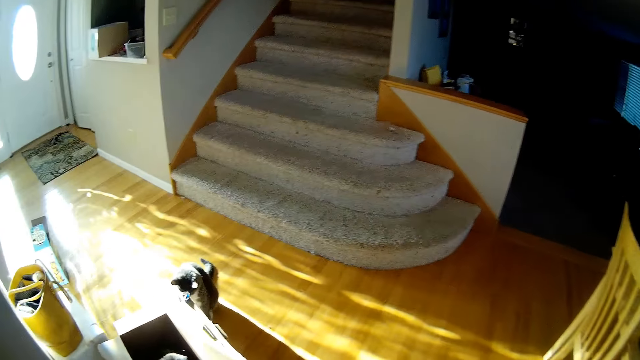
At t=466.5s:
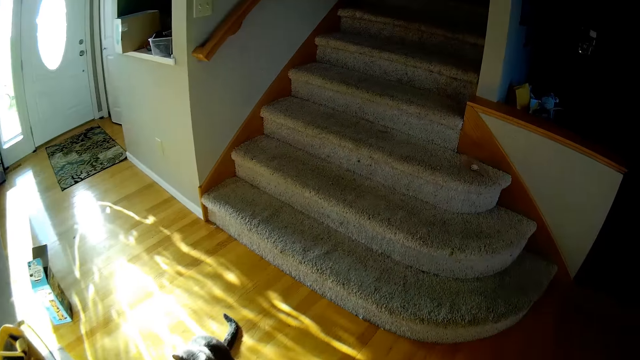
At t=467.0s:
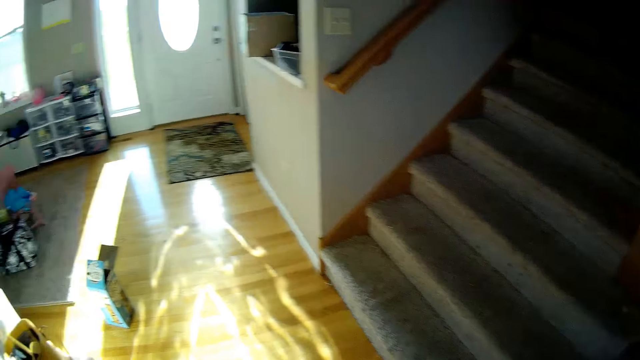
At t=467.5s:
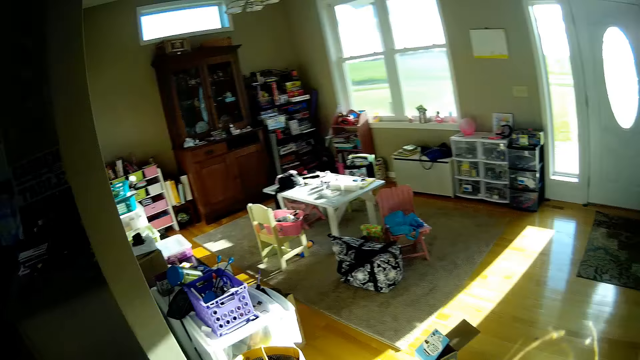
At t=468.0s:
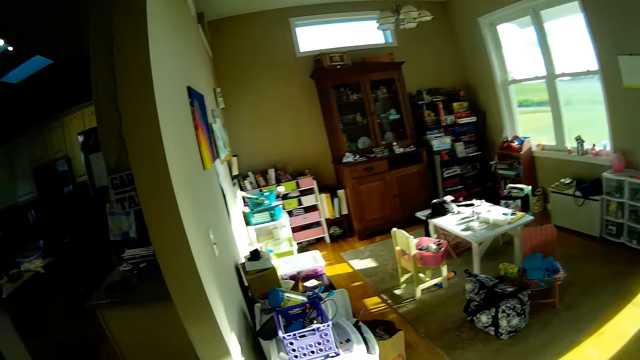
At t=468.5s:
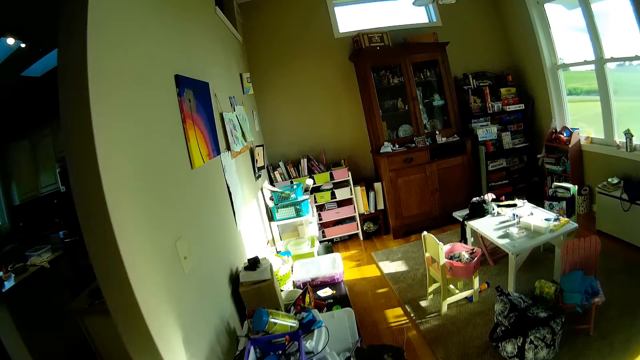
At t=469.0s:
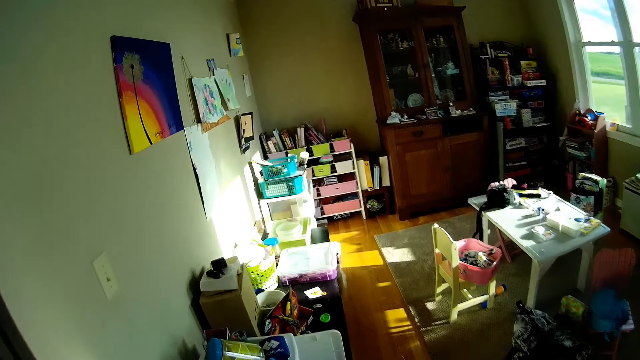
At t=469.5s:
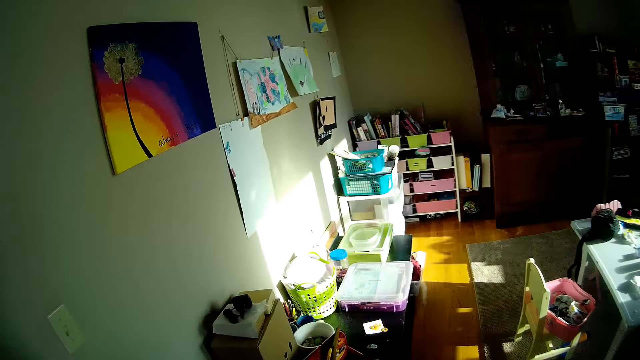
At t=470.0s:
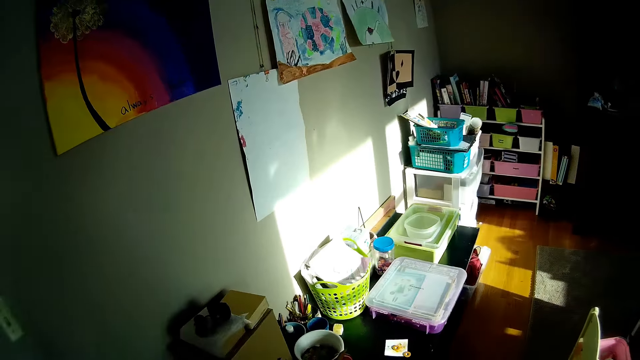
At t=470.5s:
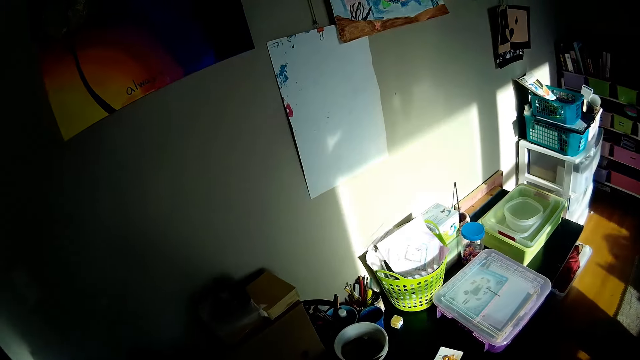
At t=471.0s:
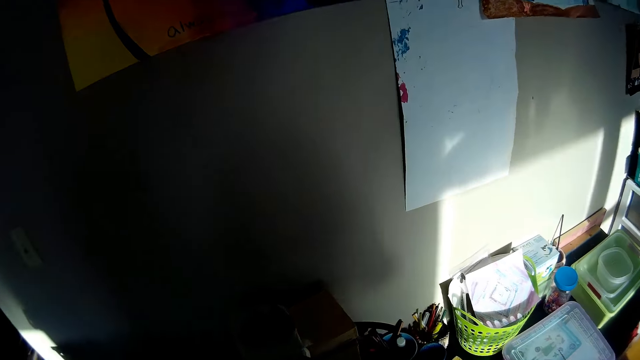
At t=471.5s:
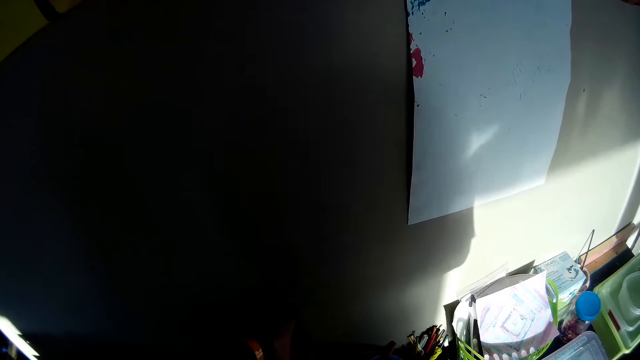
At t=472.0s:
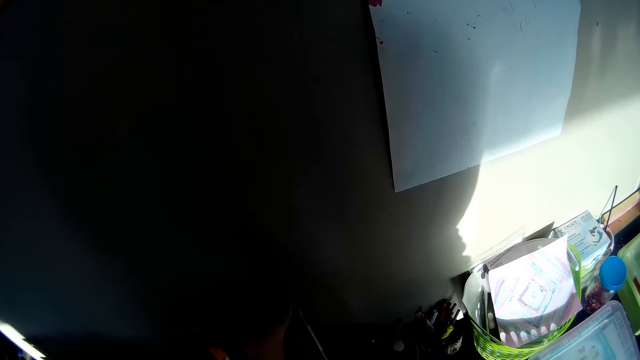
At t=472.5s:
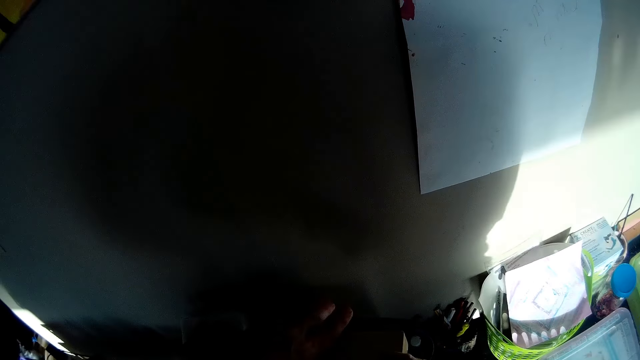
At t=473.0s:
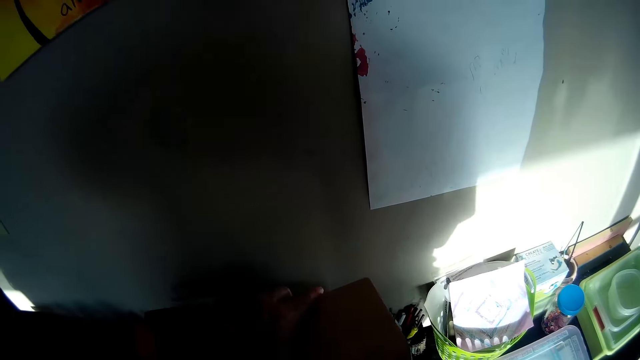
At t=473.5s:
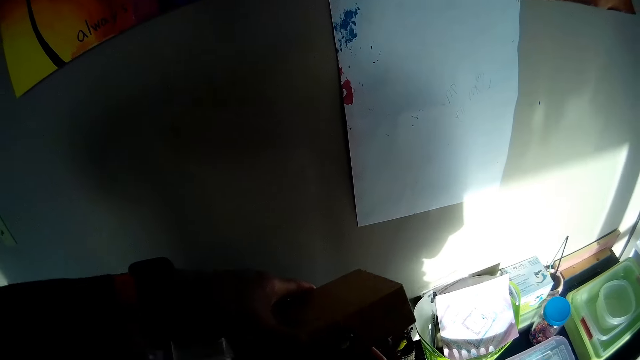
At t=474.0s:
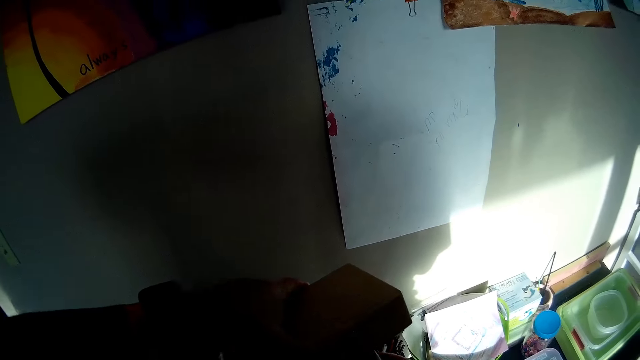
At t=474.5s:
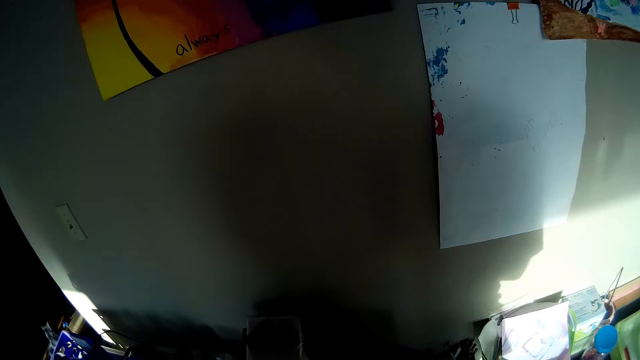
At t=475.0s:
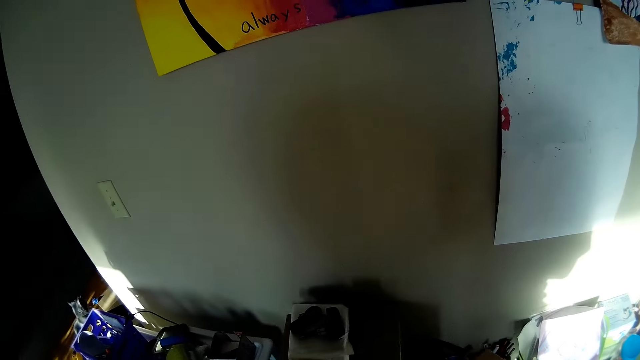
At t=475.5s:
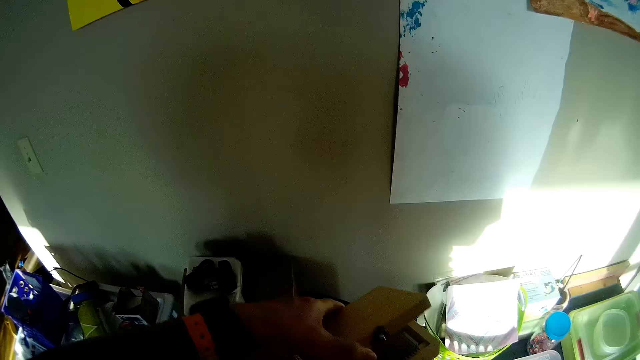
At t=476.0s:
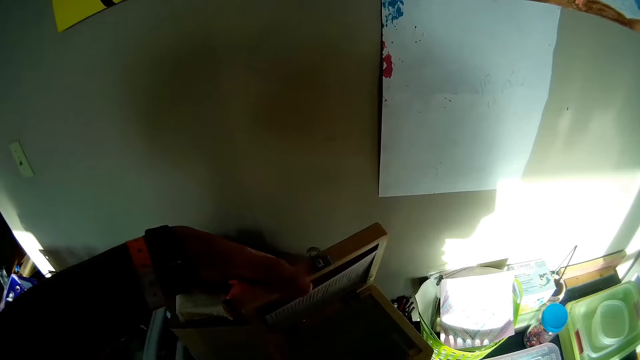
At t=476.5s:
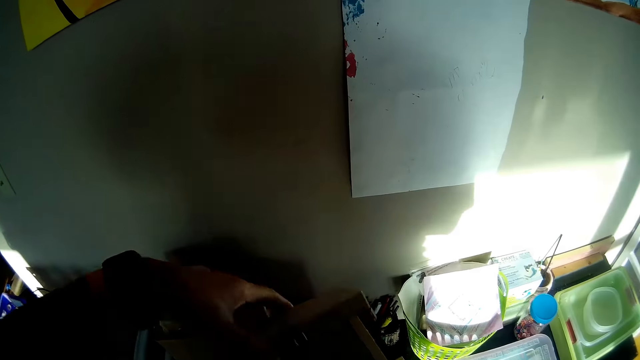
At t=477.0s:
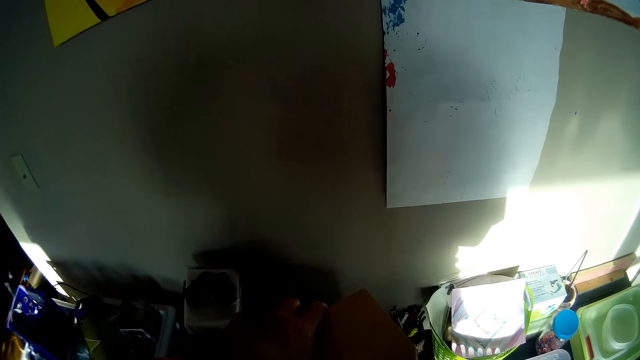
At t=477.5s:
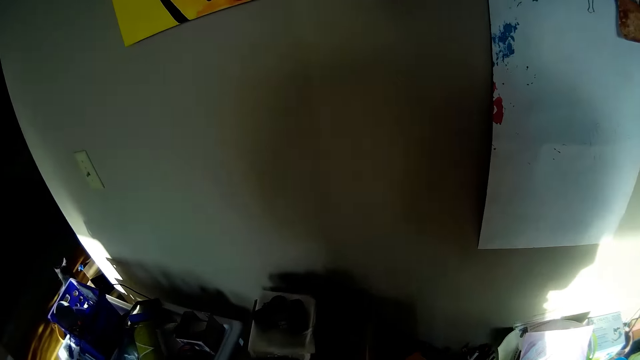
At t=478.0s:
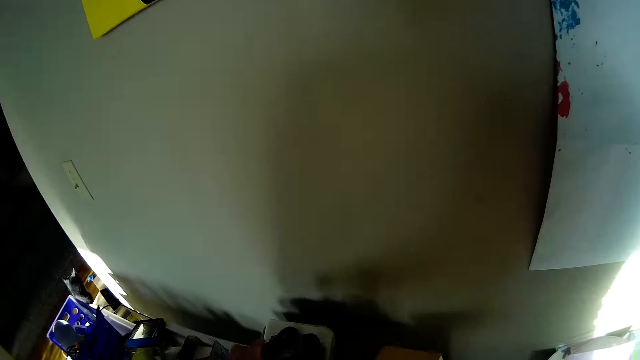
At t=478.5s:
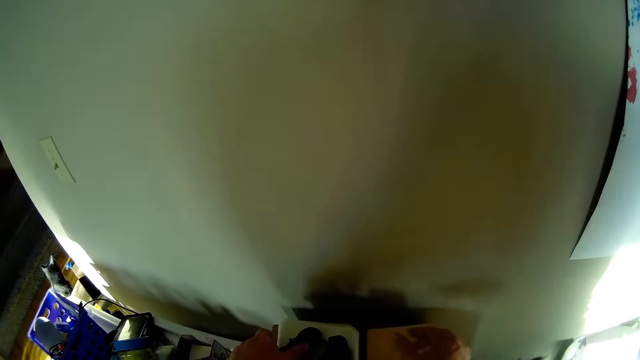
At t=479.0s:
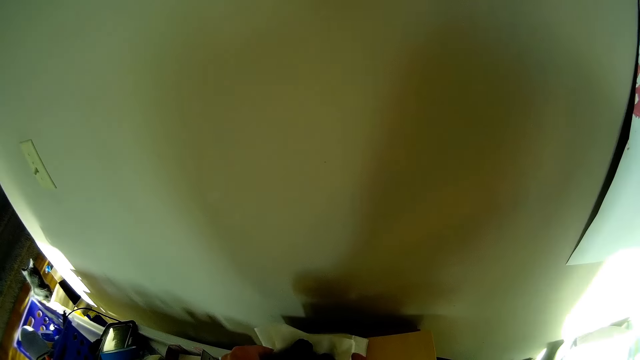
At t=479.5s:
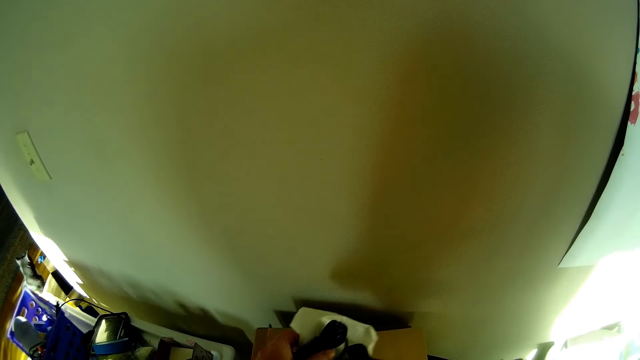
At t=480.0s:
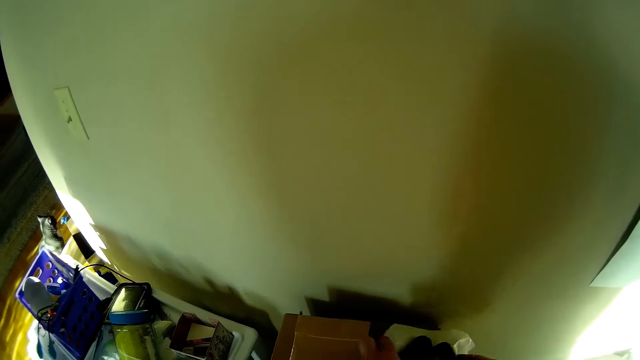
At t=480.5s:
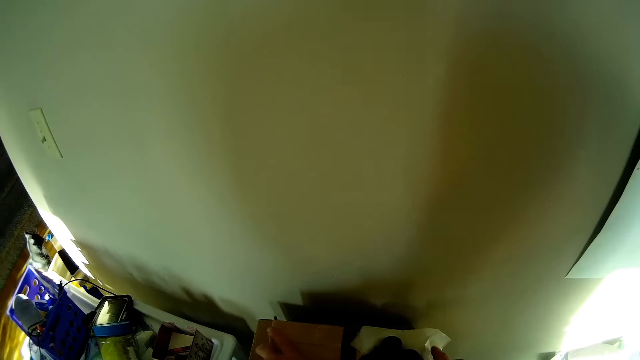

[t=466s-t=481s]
The camera wearer picks up a box on the table. They open the box. They check in the box. They close the box. They put the box in the table. They pick up a serviette on a box.

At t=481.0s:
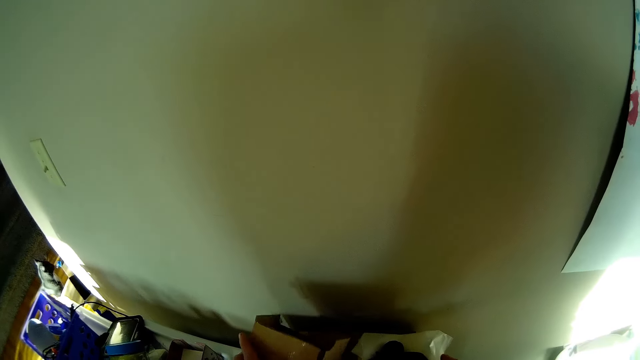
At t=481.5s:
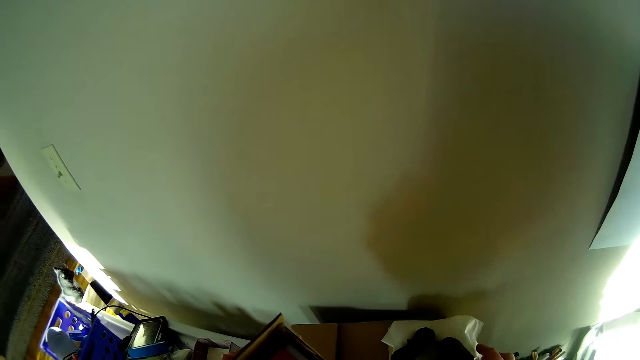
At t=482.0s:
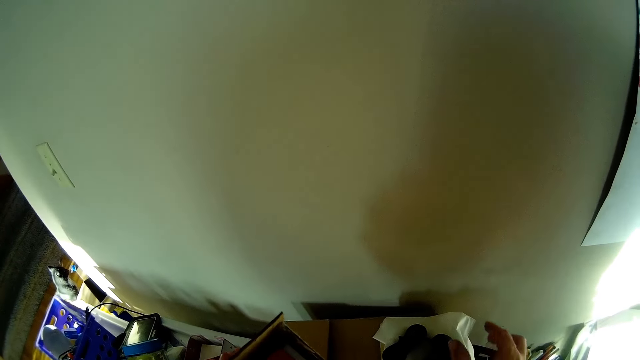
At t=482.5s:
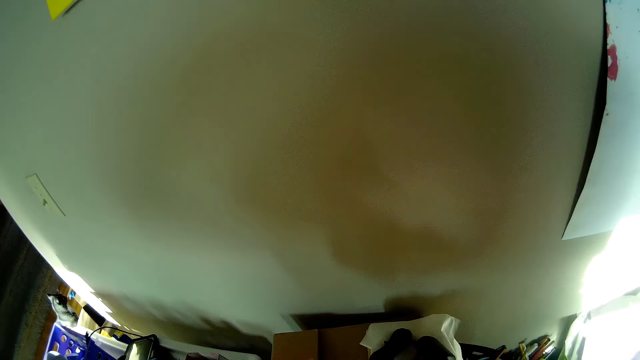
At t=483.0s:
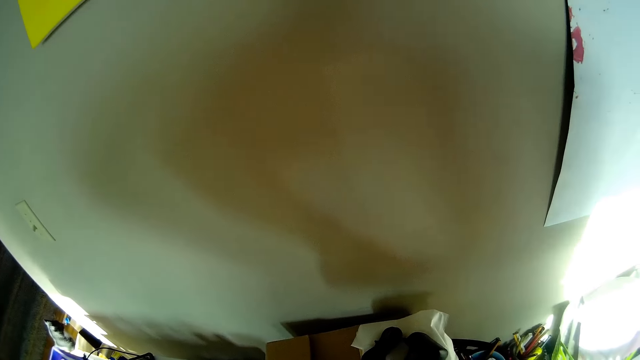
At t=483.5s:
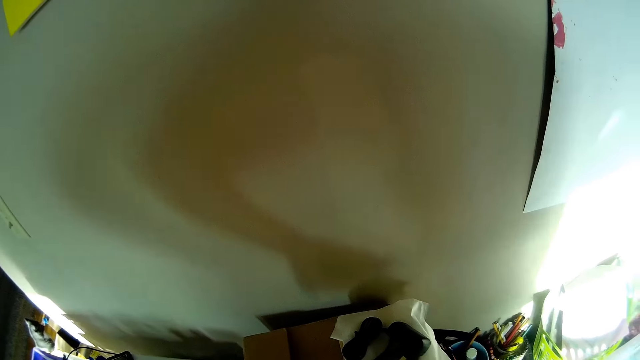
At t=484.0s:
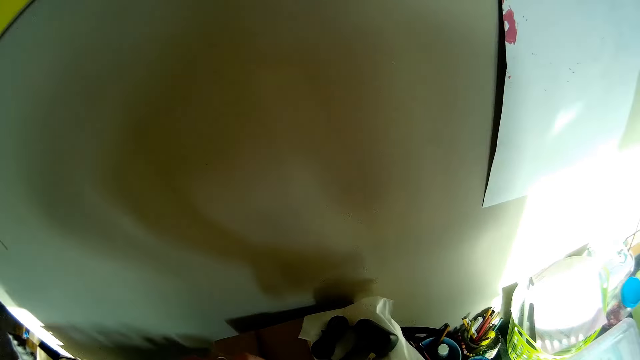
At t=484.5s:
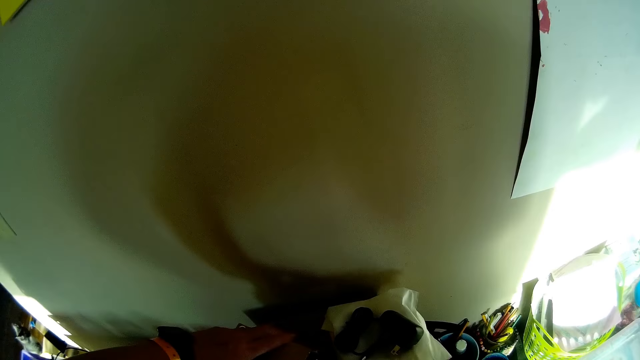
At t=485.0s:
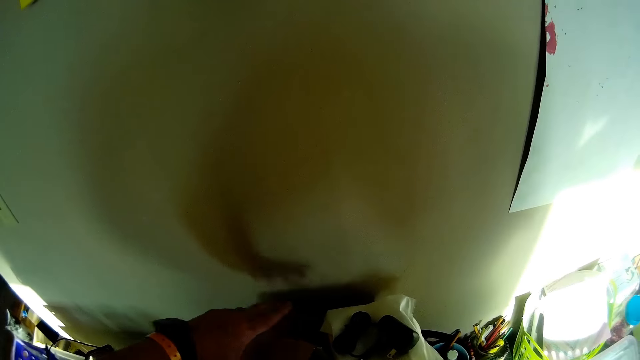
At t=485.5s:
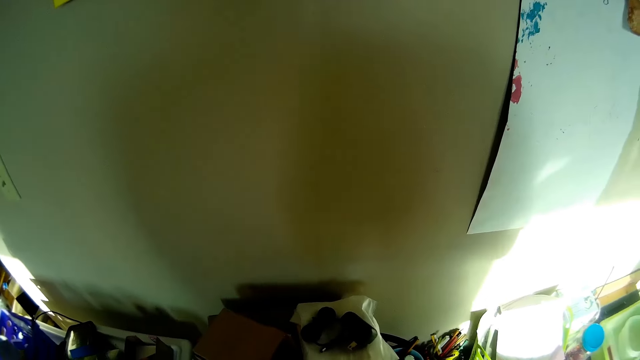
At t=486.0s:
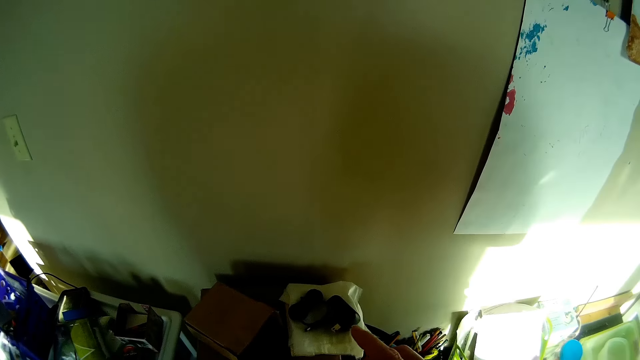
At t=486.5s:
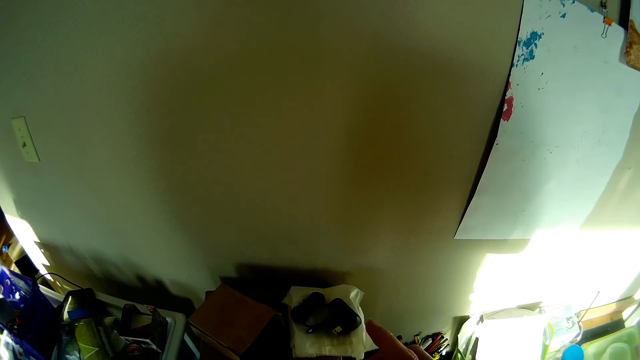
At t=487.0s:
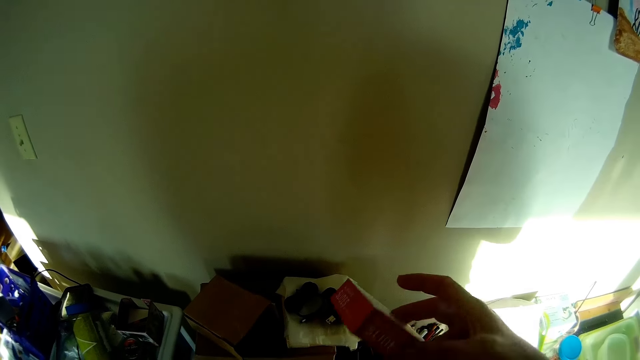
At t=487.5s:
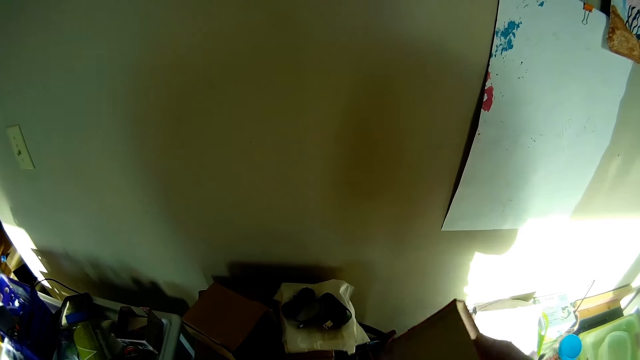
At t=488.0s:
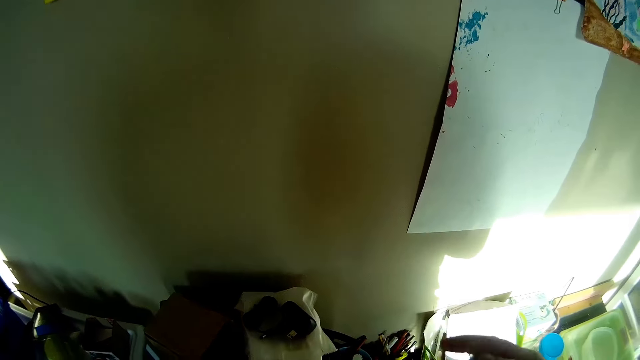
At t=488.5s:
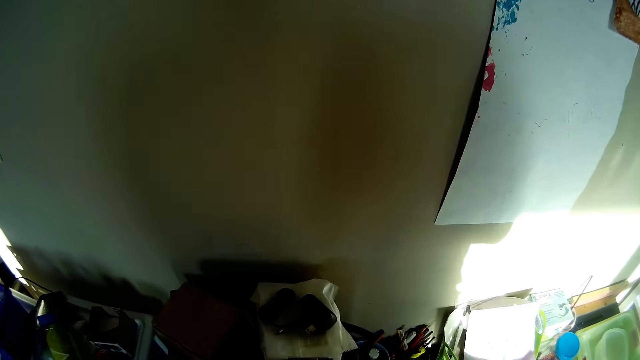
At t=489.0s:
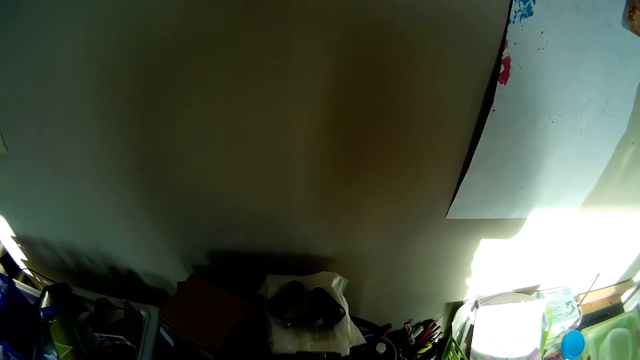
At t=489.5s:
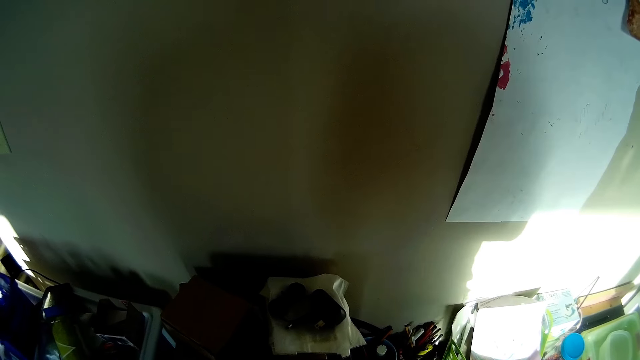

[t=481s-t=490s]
The camera wearer picks up a box on the table. They put the box on the table. They open the box.
